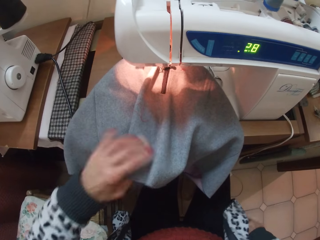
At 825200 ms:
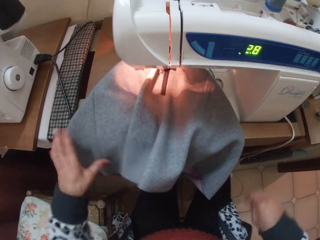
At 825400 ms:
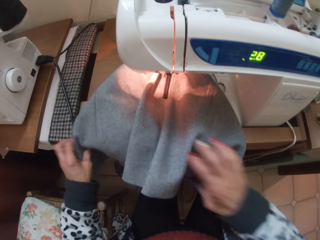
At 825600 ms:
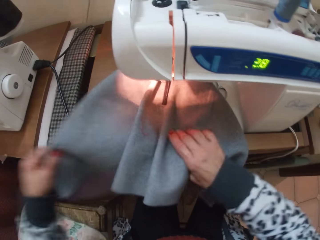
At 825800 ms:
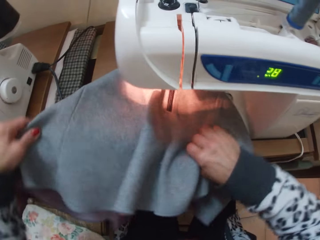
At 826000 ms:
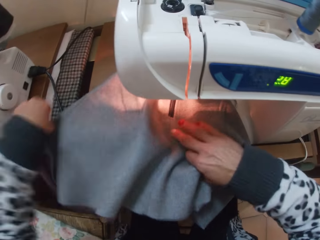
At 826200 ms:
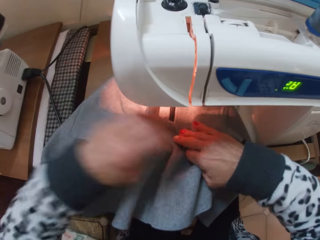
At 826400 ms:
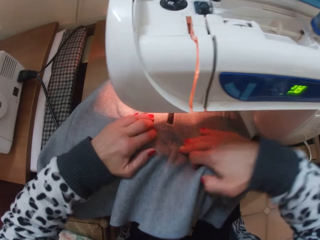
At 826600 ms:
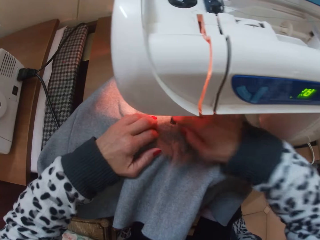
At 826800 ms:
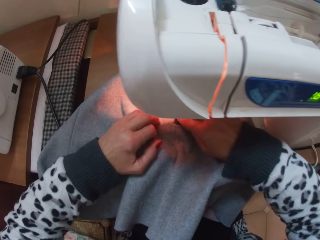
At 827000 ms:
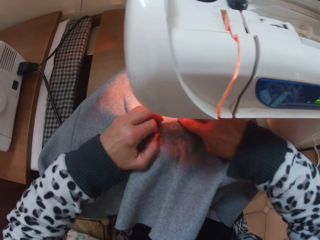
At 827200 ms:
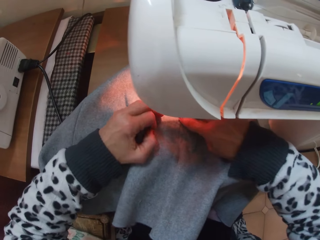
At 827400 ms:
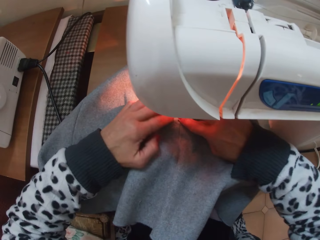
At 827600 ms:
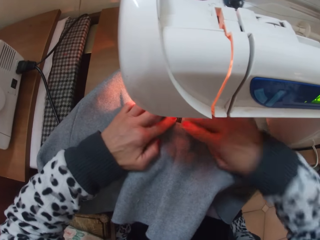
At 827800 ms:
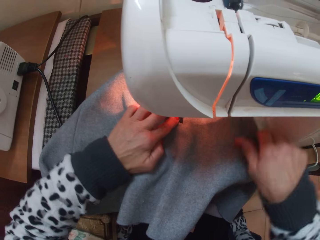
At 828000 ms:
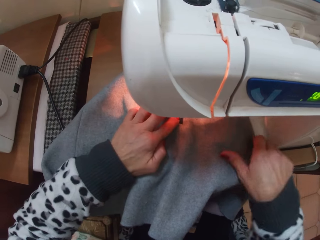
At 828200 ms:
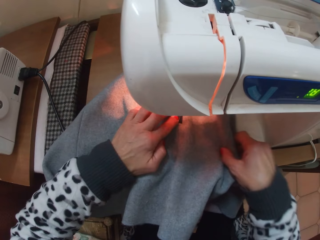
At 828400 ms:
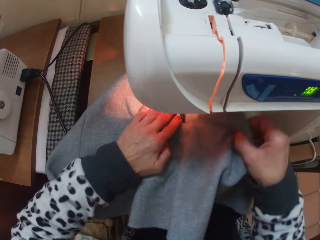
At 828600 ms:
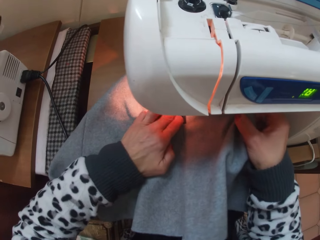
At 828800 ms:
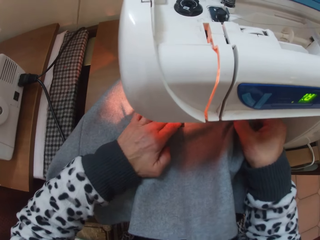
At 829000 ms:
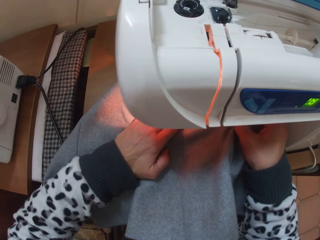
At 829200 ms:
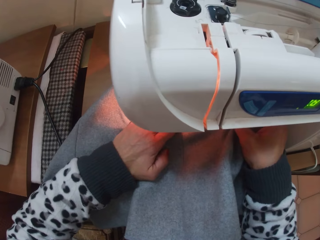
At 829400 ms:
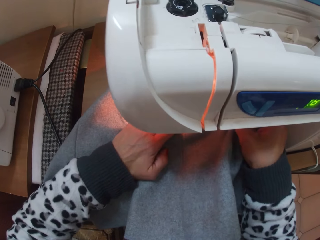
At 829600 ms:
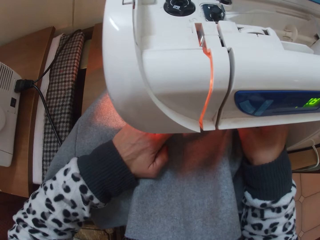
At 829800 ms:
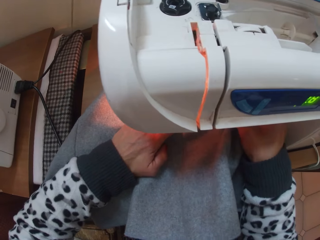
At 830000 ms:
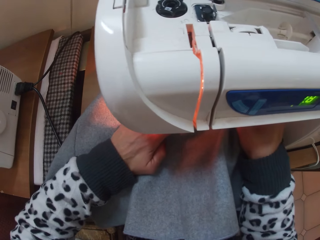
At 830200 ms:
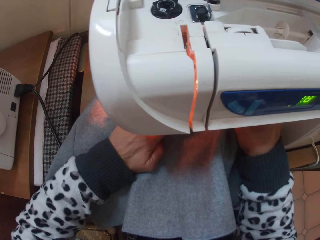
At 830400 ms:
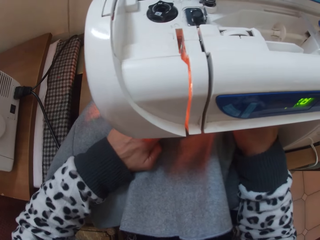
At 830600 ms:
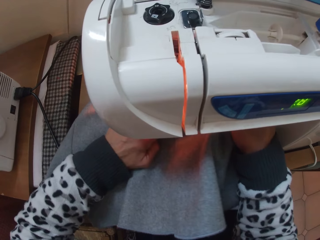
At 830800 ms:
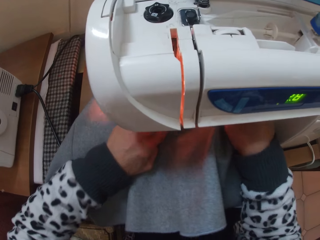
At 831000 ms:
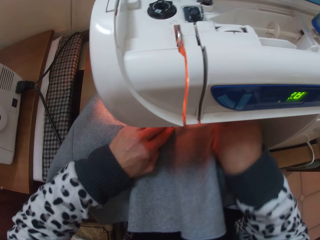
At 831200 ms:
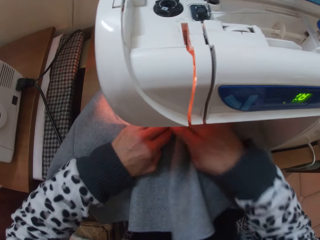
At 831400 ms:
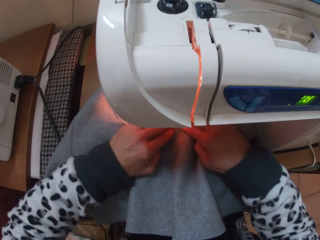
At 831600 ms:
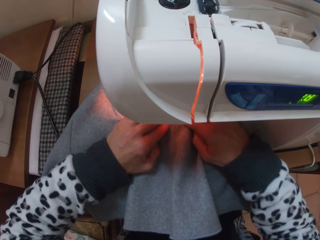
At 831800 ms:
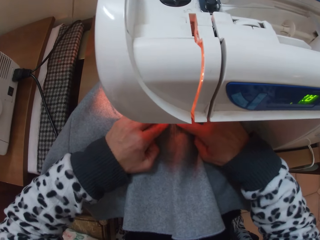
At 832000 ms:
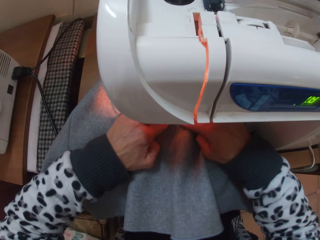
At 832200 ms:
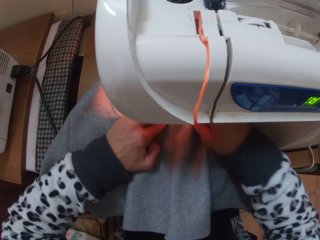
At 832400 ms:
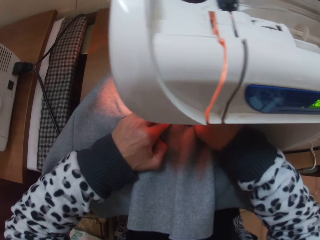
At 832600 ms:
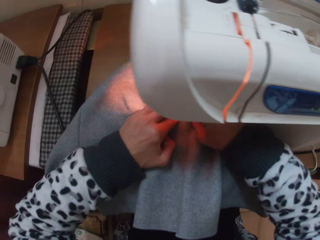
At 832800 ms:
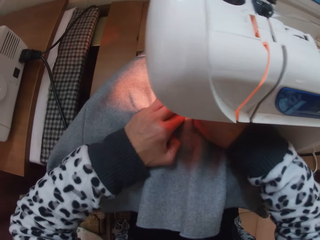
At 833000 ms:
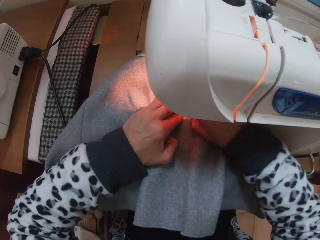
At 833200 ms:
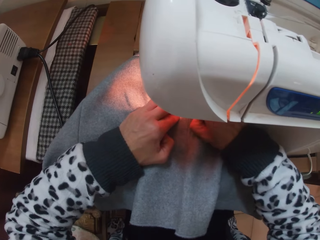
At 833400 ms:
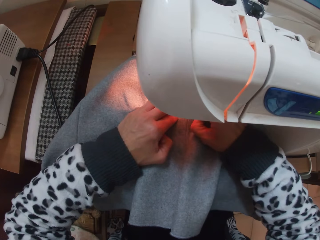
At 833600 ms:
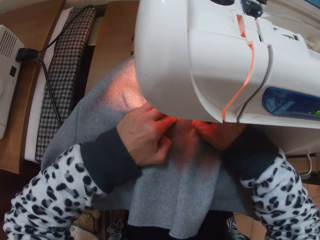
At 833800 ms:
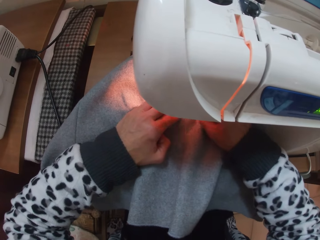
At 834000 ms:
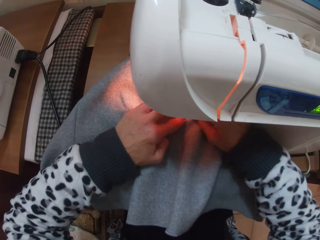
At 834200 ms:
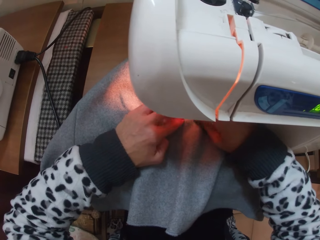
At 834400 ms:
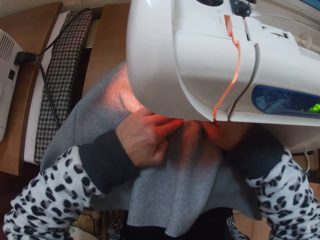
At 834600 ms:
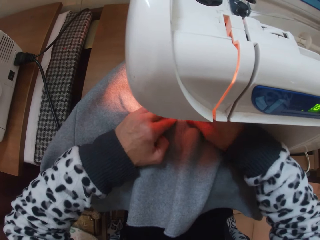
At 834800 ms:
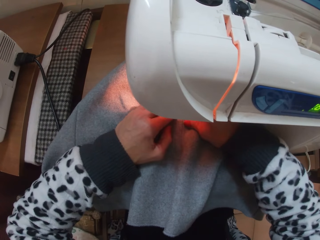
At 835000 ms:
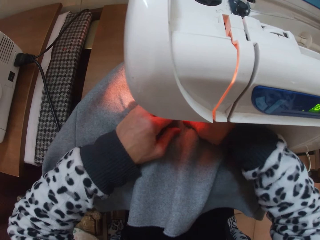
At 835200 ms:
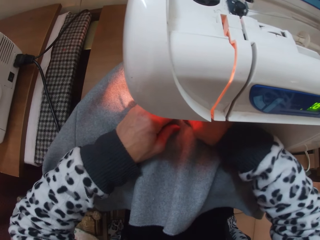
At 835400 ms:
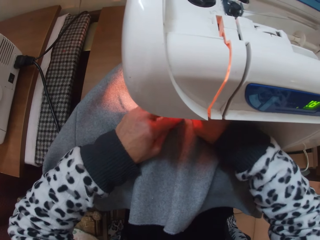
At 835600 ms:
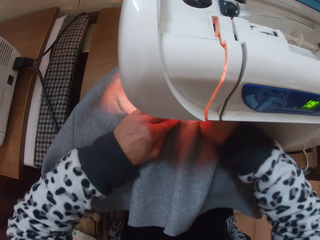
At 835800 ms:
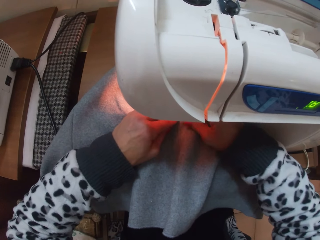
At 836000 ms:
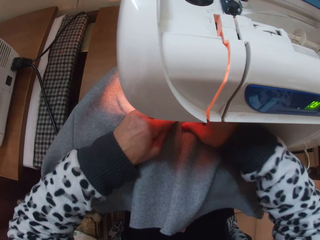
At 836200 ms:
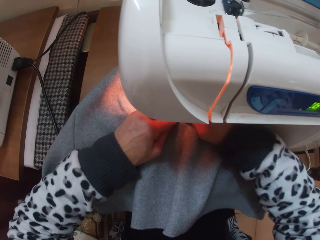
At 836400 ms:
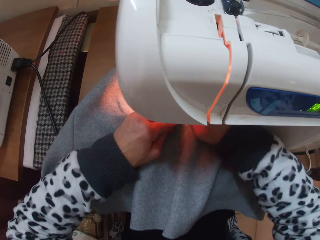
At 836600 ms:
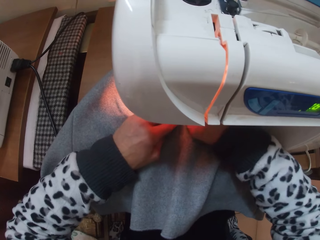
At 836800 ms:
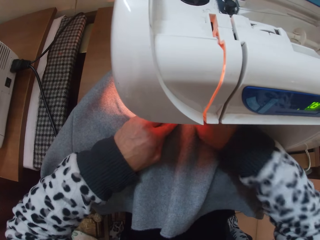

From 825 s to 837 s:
The camera wearer prepares to sew the cloth. They sew the cloth. They adjust the skirt on the machine. They stop sewing. They inspect the cloth.

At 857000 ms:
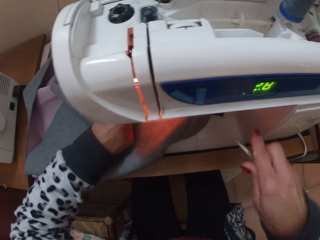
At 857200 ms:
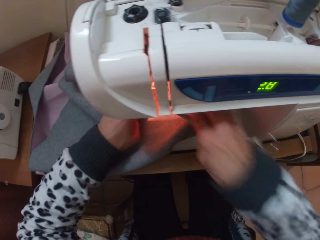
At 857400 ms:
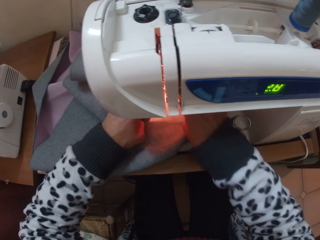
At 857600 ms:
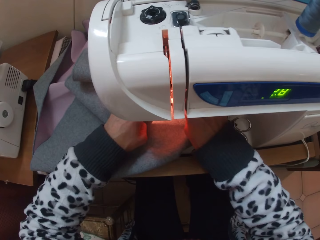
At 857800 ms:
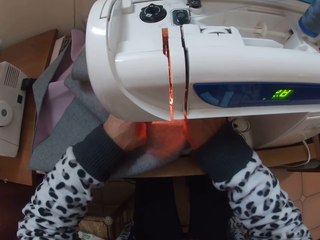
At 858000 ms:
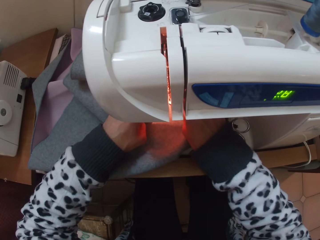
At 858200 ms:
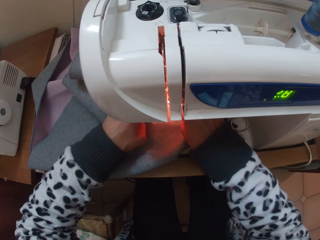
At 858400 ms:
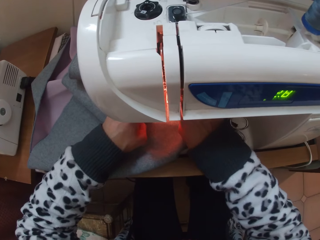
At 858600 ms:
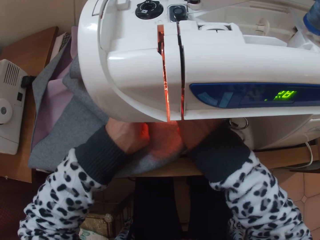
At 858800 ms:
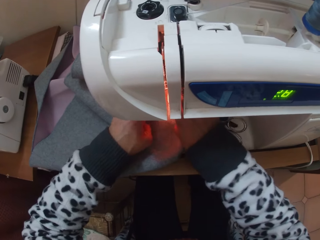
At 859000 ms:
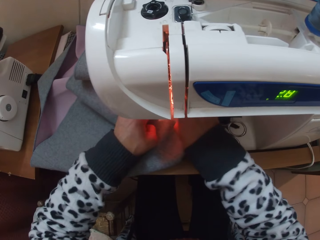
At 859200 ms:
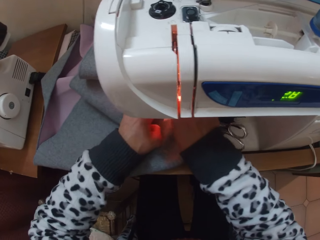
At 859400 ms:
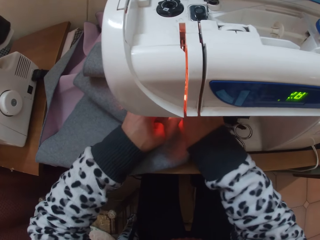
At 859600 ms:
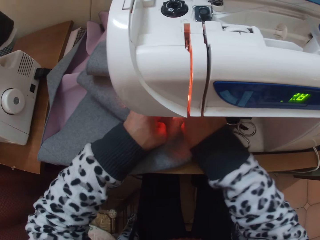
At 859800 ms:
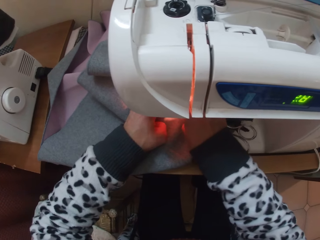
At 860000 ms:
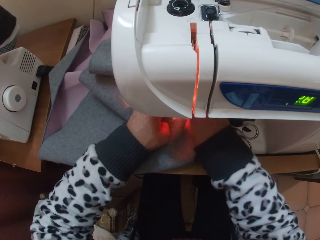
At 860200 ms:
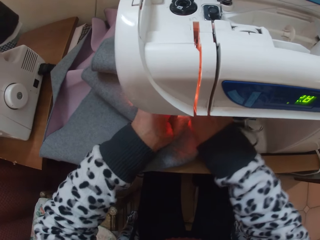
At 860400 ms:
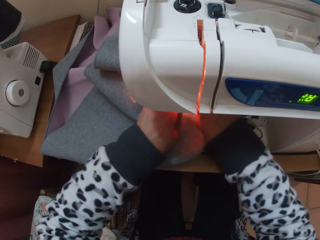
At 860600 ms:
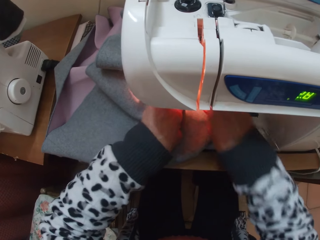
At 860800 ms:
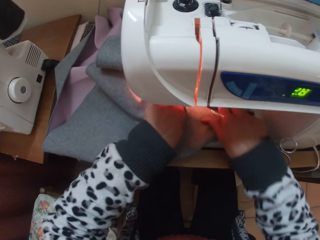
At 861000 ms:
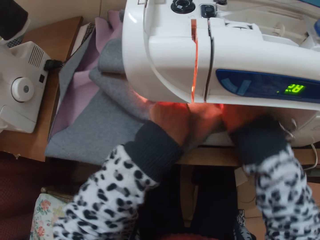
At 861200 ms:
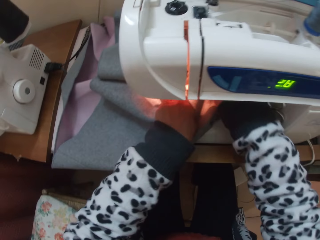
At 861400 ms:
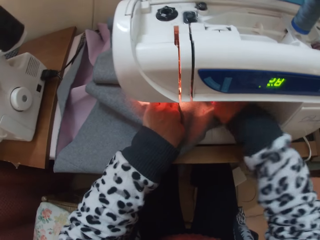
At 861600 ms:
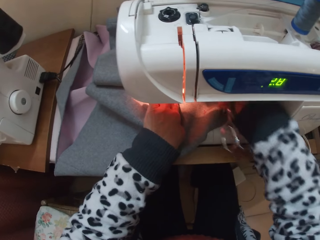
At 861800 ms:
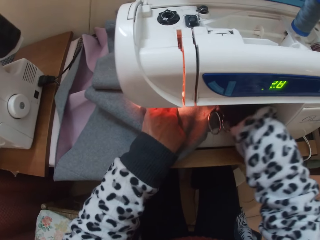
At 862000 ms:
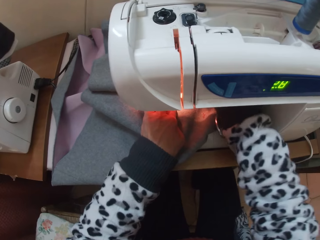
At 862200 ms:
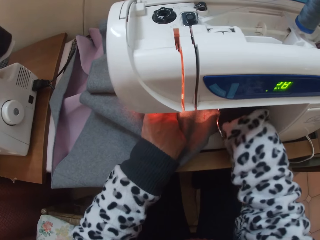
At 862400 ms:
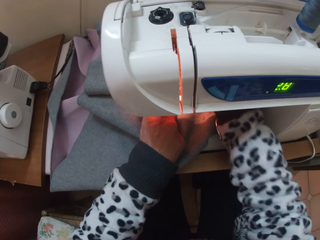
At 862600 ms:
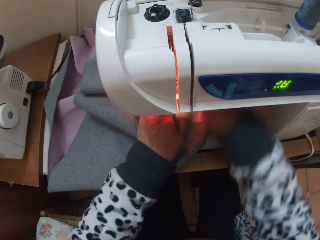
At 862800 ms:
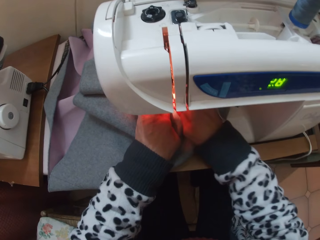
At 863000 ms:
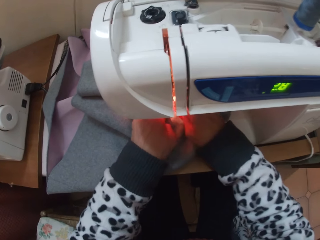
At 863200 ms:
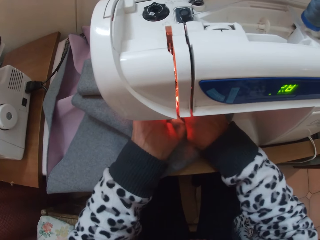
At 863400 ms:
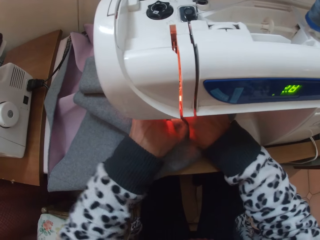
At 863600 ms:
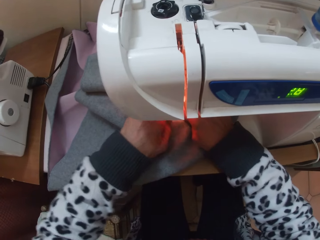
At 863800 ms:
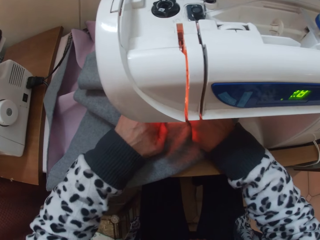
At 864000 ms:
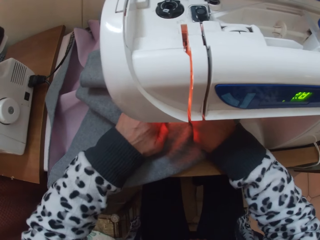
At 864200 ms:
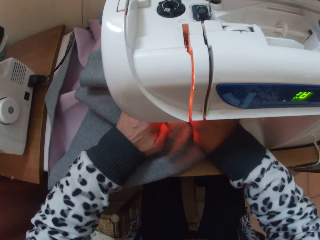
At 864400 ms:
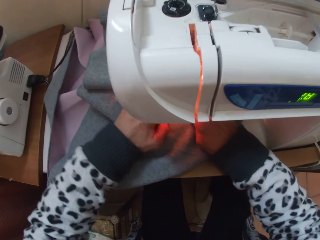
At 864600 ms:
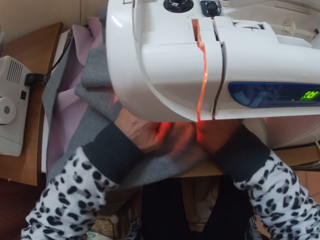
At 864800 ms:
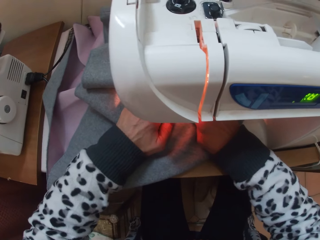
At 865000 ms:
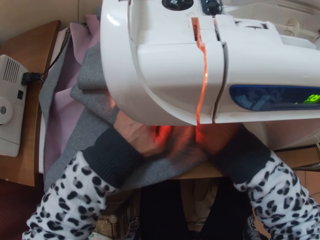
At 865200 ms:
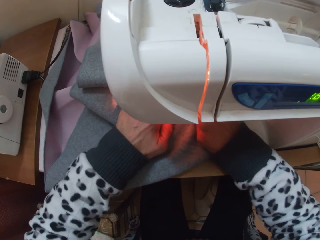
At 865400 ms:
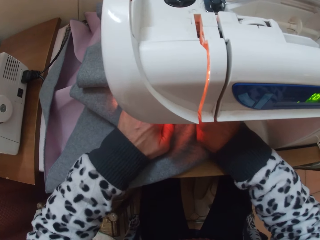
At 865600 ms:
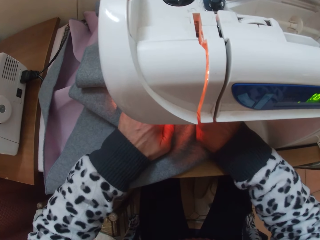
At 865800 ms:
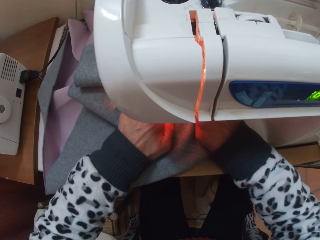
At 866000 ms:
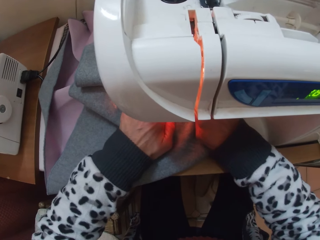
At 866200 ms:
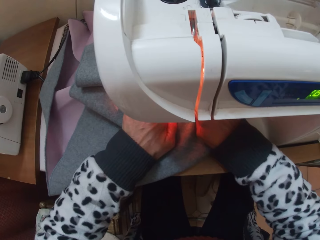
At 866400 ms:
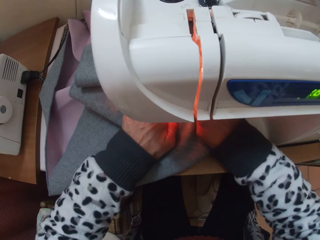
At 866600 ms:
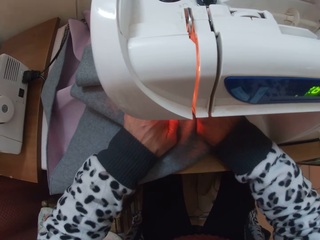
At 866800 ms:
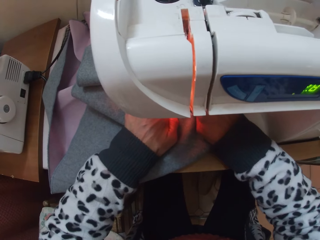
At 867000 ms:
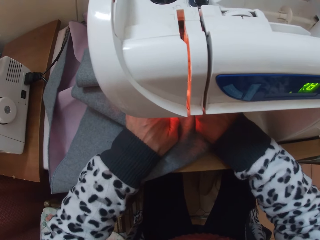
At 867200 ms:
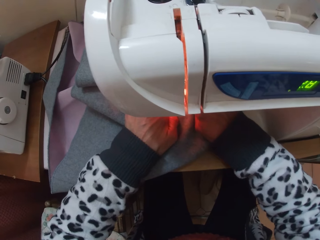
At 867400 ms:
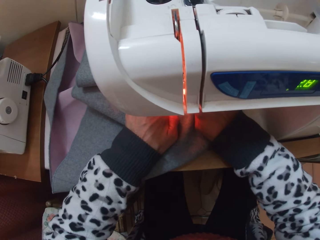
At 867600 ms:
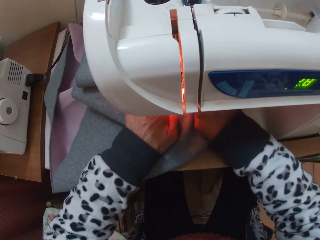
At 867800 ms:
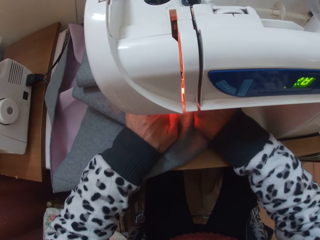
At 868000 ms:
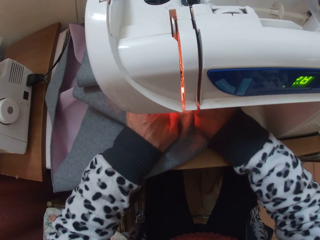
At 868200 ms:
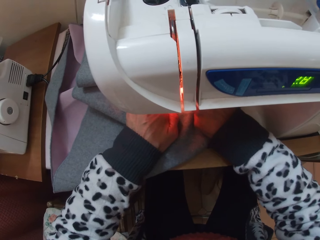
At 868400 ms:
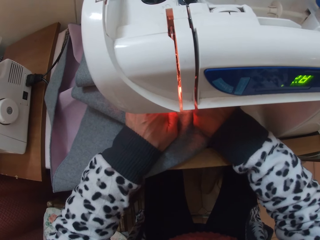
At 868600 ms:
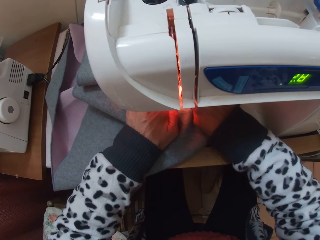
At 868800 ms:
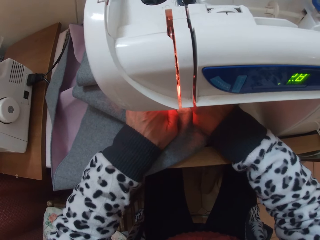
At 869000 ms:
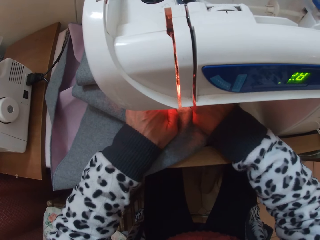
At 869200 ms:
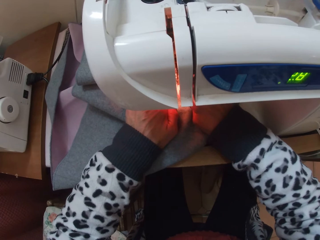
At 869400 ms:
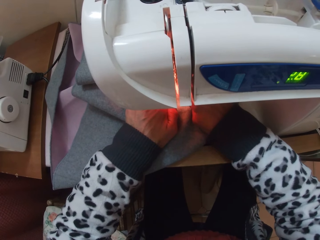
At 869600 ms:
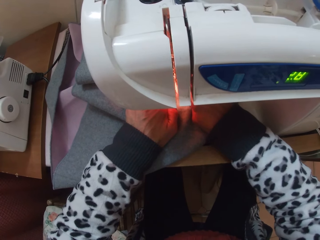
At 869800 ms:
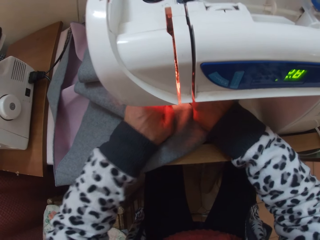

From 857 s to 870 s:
The camera wearer picks up a pair of scissors from the machine. They press down the skirt with the scissors. They cut a thread on the cloth. They adjust the skirt on the machine. They drop the scissors on the machine. They prepare to sew the cloth. They sew the cloth.
